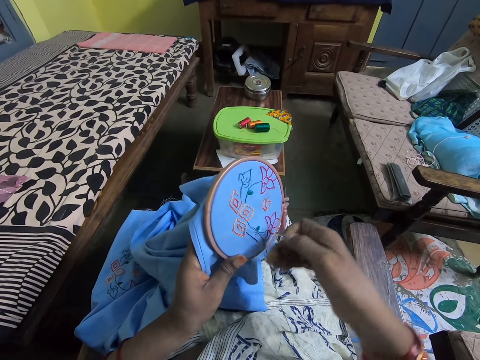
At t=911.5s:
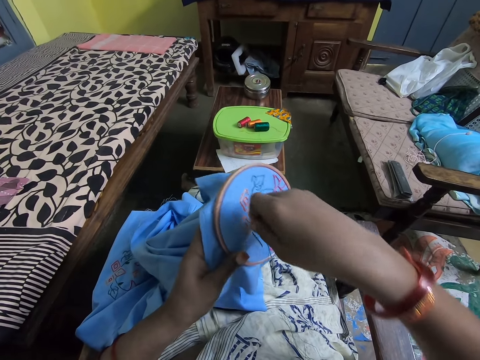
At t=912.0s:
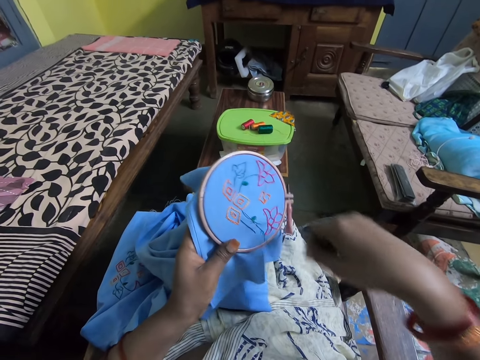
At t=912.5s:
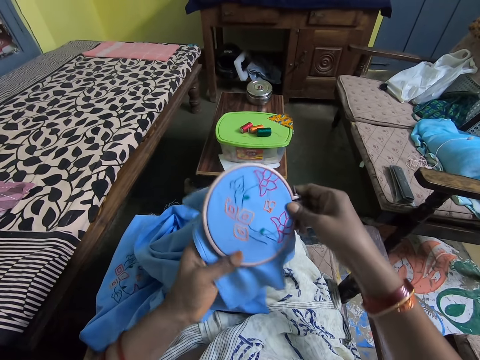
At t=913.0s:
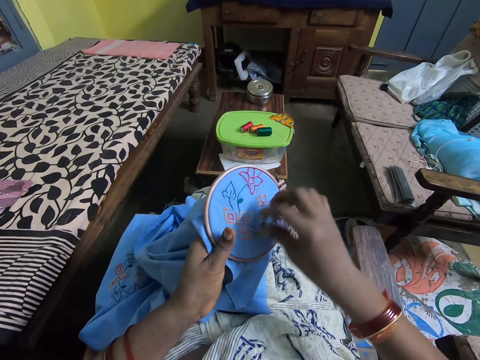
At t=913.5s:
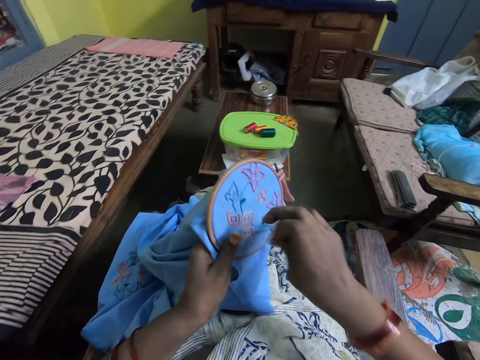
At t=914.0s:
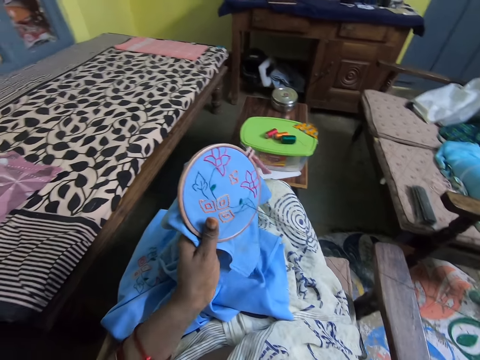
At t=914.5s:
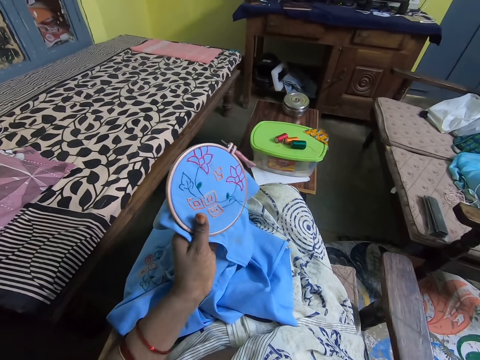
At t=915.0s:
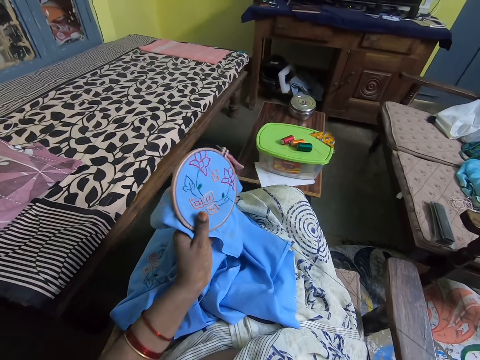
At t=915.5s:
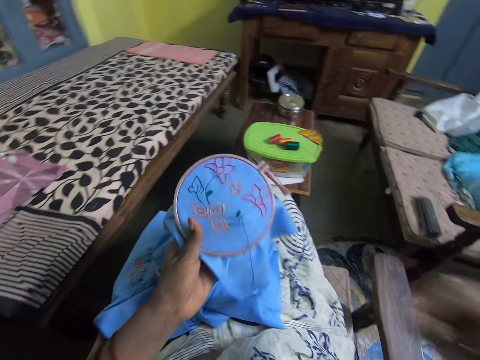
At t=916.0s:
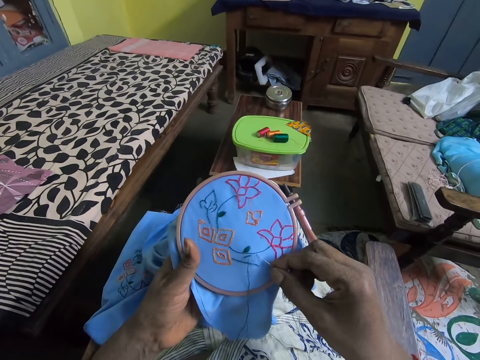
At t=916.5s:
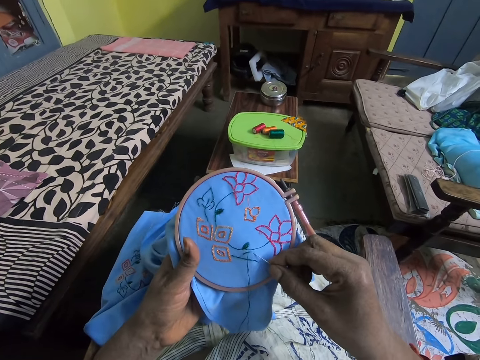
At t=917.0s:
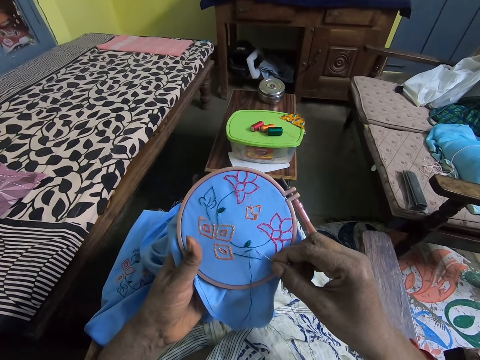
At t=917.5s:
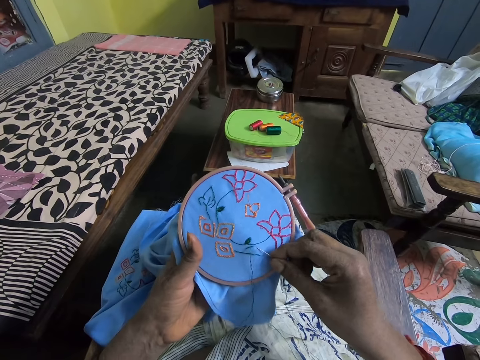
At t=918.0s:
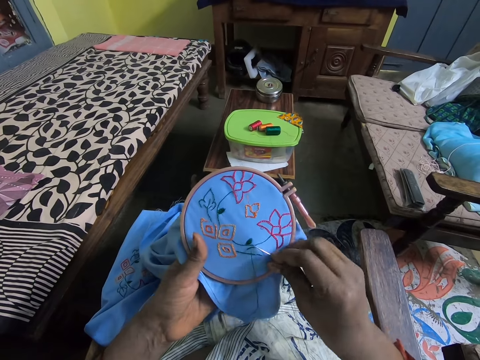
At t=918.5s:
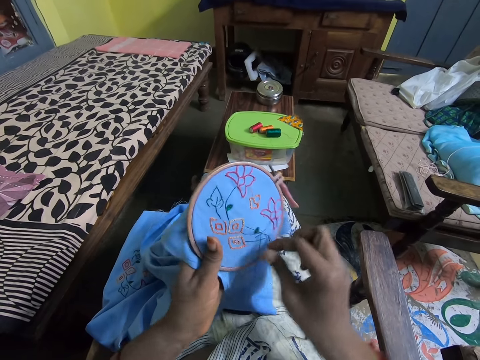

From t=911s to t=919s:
The camera wearer turns the embroidery ring. They embroider the cloth.

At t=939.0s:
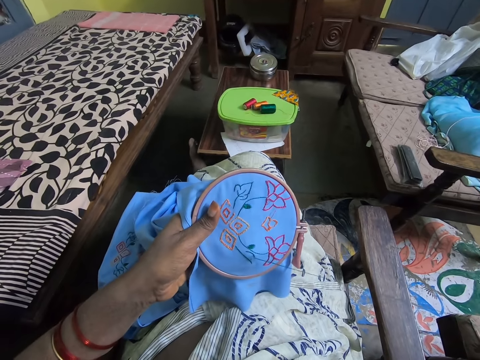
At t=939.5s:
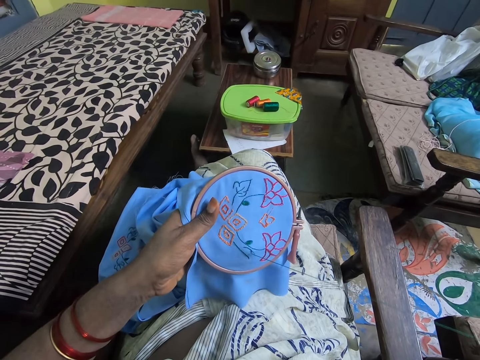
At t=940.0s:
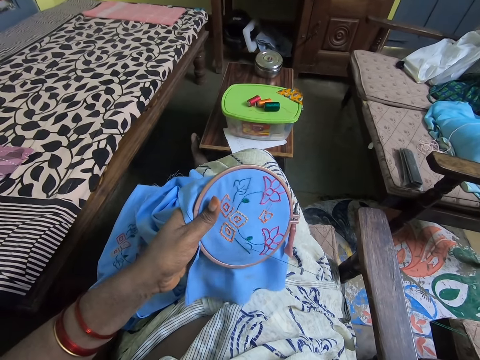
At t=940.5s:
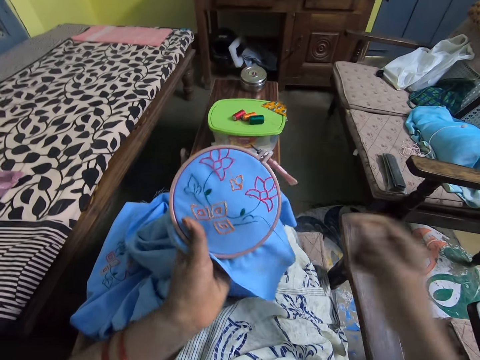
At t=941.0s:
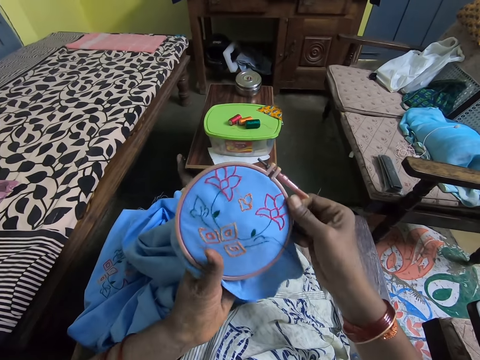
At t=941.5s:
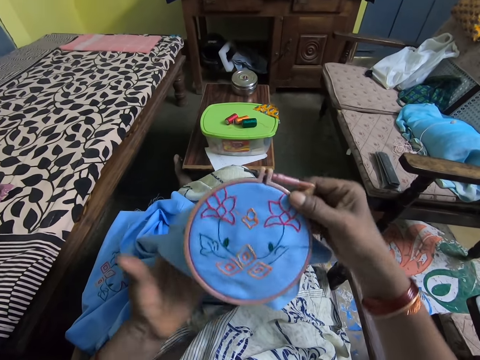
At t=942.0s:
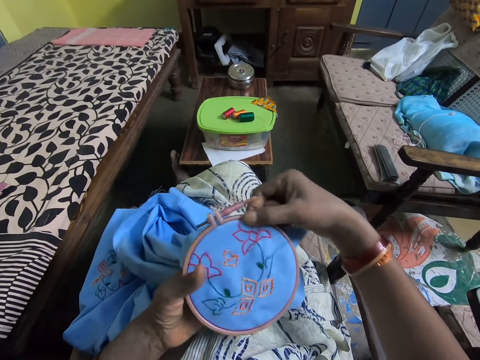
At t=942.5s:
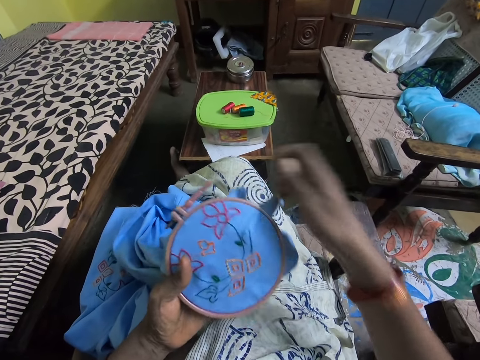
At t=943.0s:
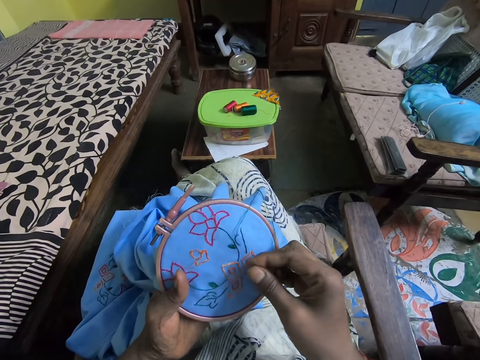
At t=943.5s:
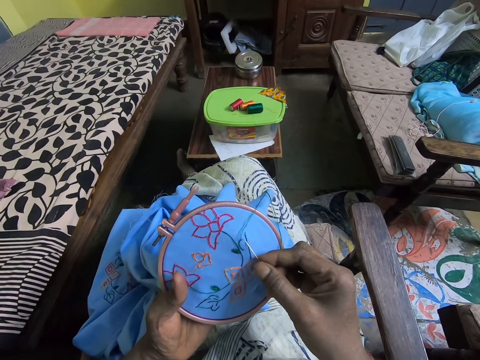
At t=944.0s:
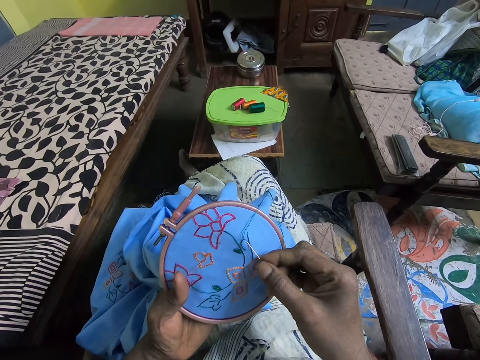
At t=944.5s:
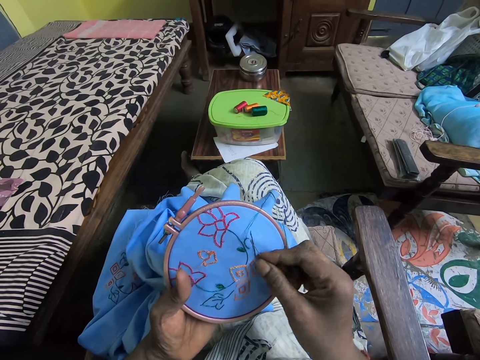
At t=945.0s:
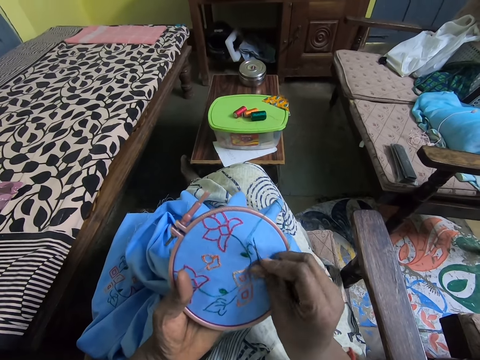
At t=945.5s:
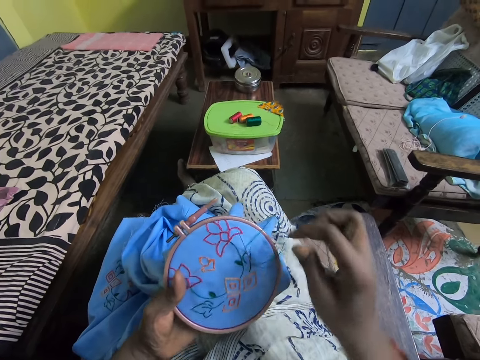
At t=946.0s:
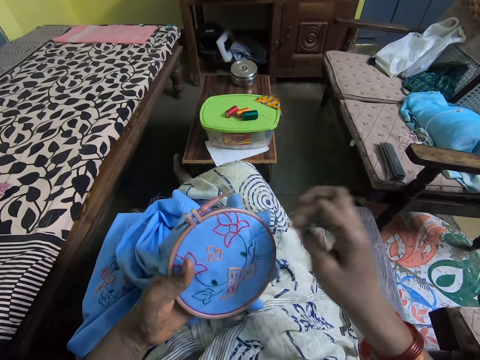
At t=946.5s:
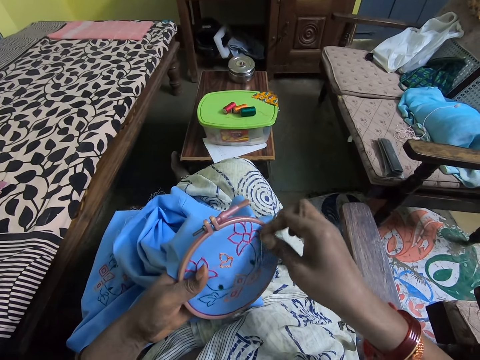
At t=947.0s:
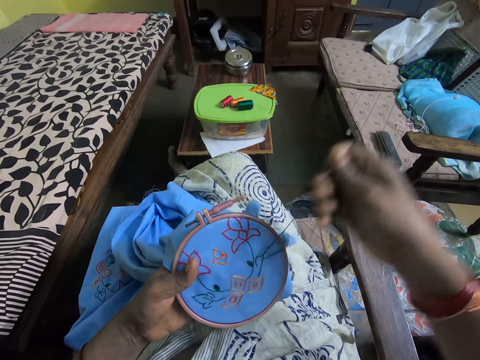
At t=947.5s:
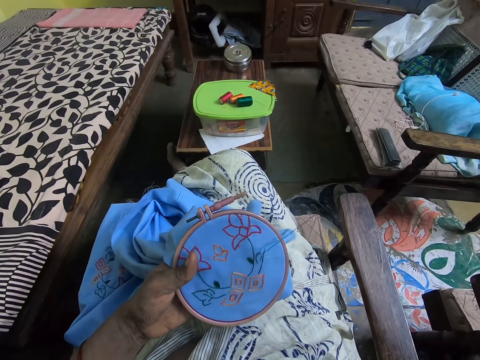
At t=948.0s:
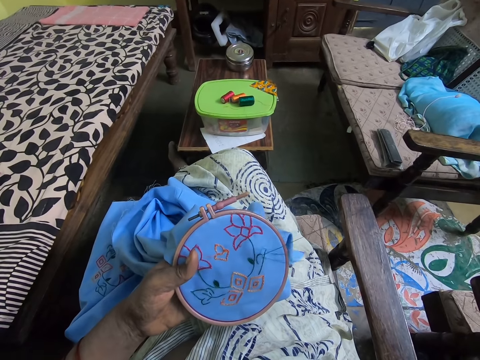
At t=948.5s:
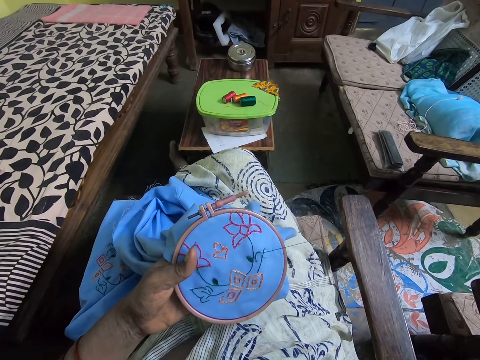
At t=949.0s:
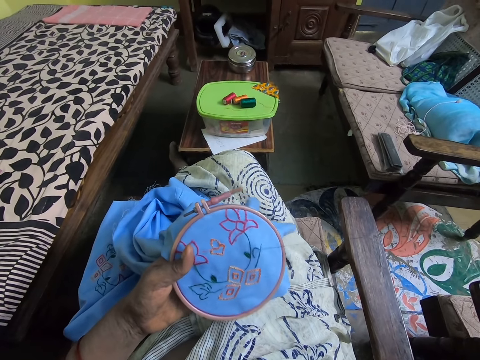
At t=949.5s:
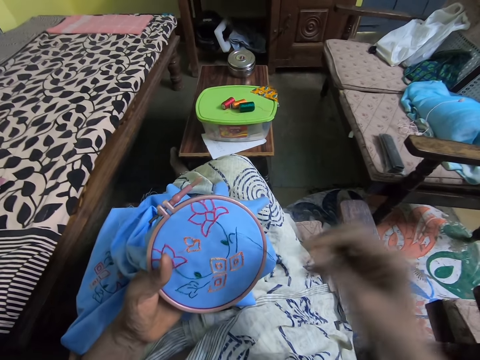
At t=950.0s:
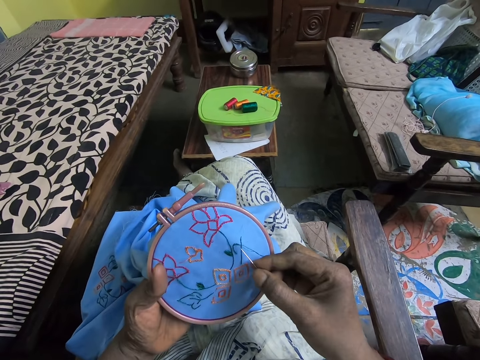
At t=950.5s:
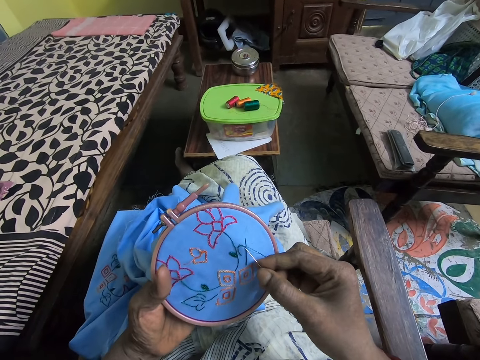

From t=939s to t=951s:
The camera wearer turns the embroidery ring. They embroider the cloth.

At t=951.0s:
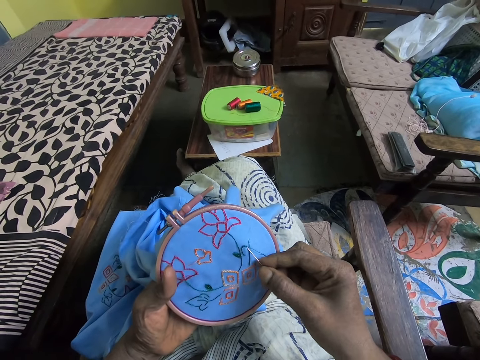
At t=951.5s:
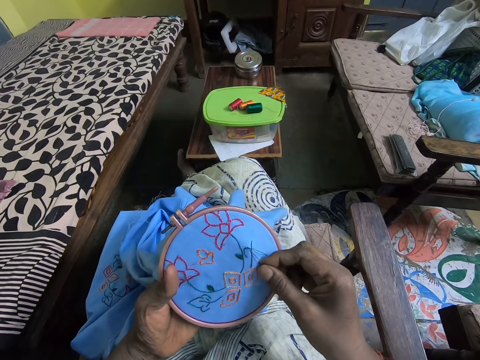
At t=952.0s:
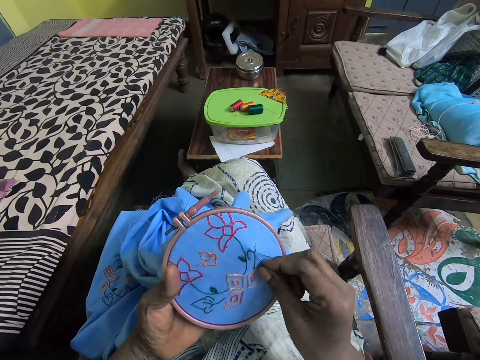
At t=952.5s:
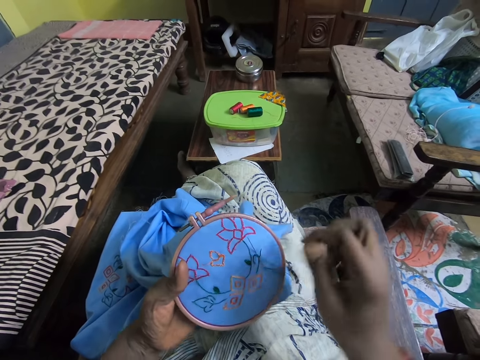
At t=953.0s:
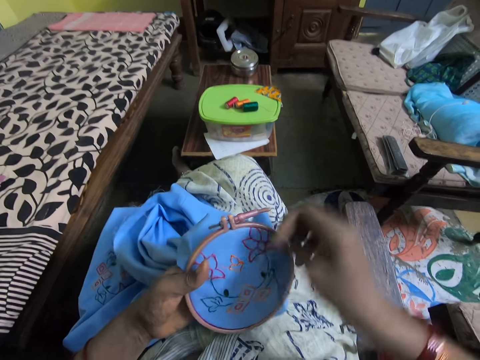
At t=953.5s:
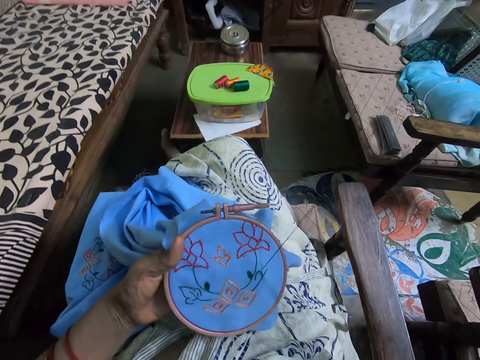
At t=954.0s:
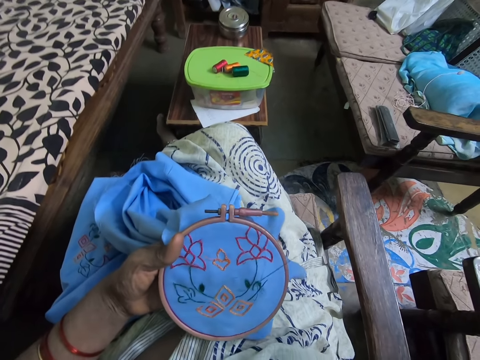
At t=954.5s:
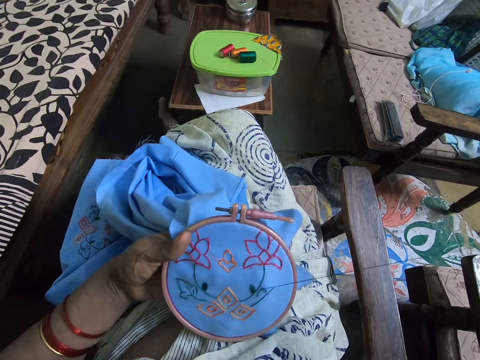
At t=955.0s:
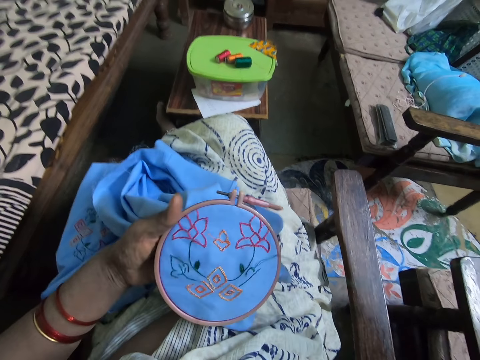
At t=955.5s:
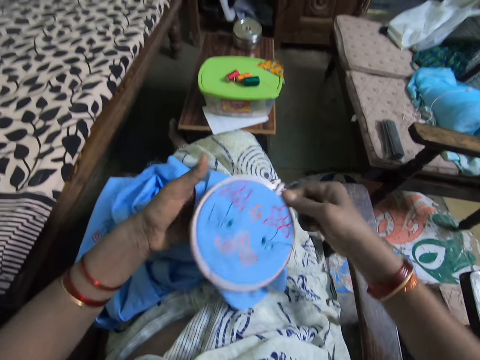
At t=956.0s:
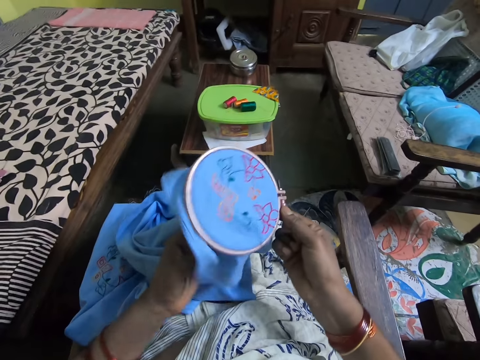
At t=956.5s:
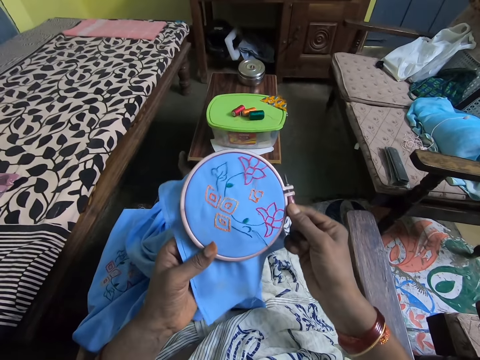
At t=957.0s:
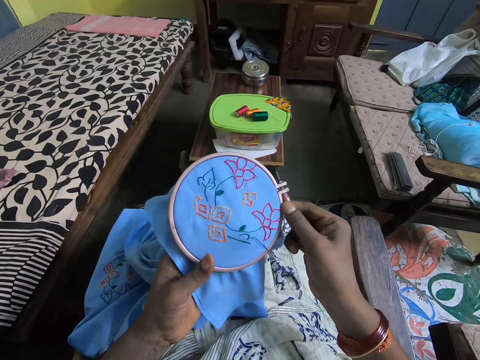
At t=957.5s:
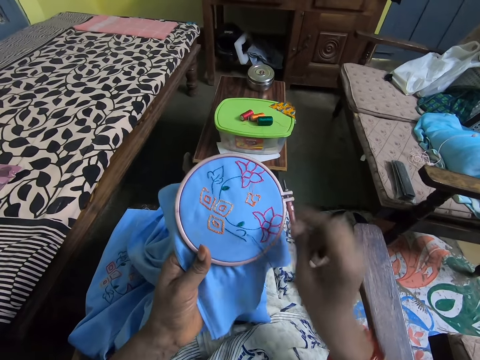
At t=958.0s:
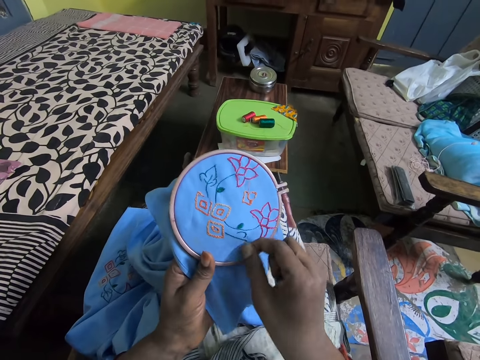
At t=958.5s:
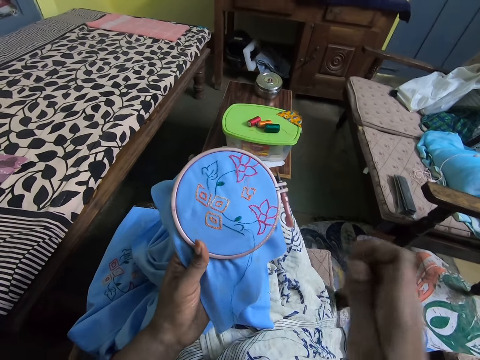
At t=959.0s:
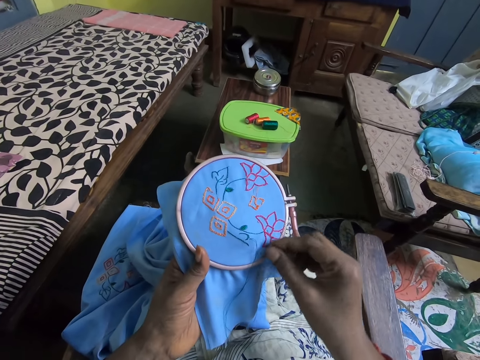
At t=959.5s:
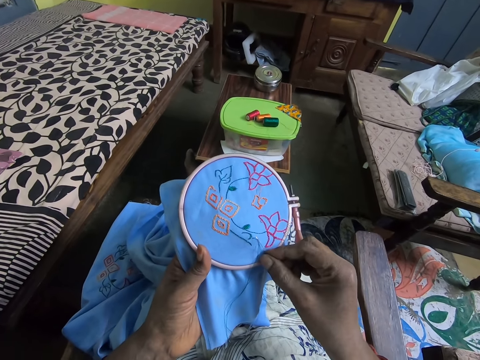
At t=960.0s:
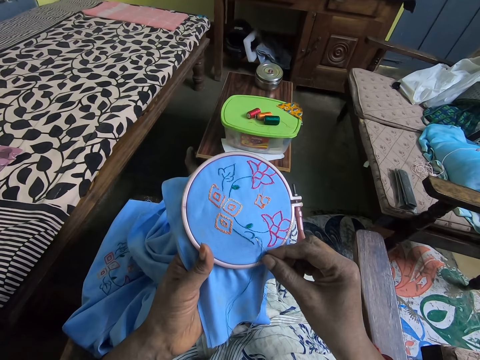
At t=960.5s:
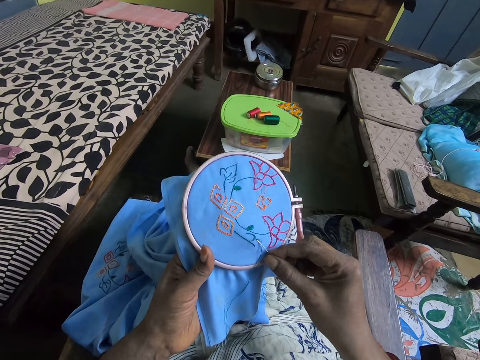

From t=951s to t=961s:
The camera wearer turns the embroidery ring. They adjust the cloth. They sew the cloth with a needle.
